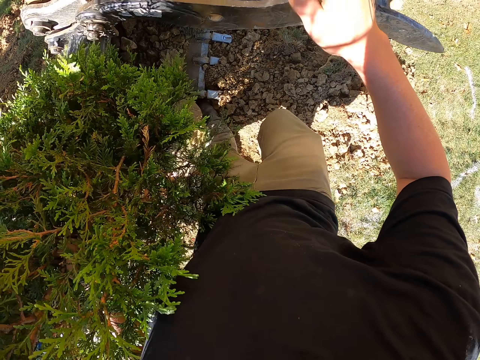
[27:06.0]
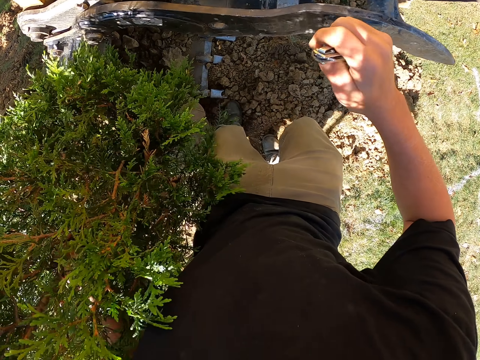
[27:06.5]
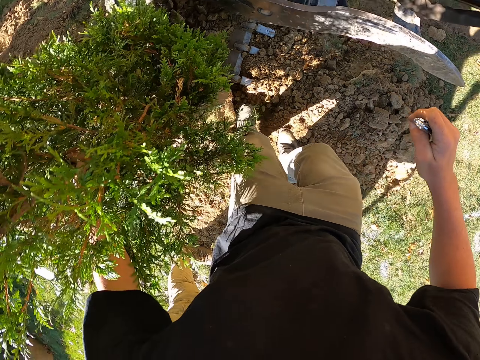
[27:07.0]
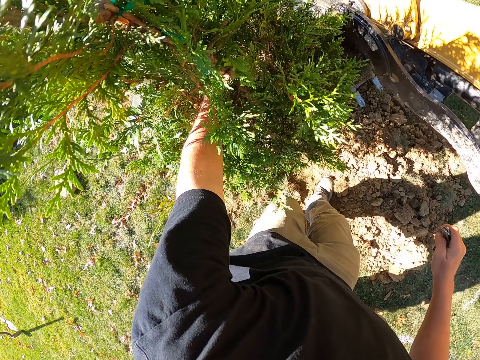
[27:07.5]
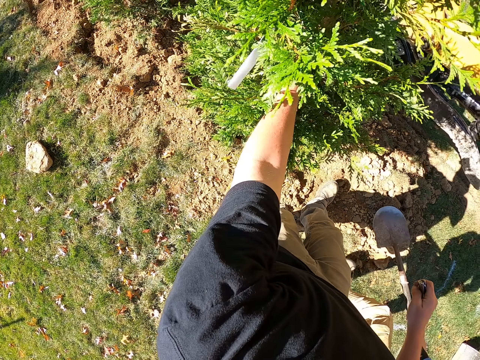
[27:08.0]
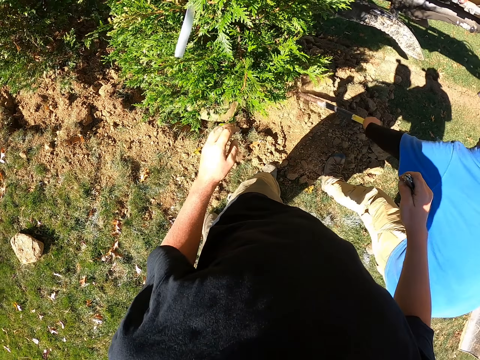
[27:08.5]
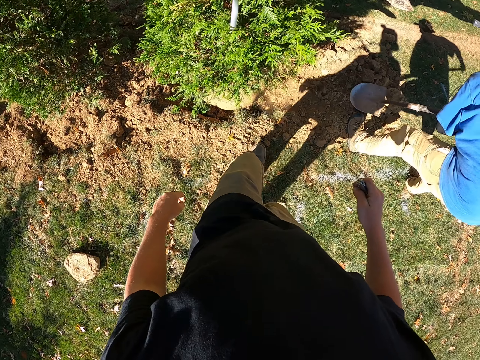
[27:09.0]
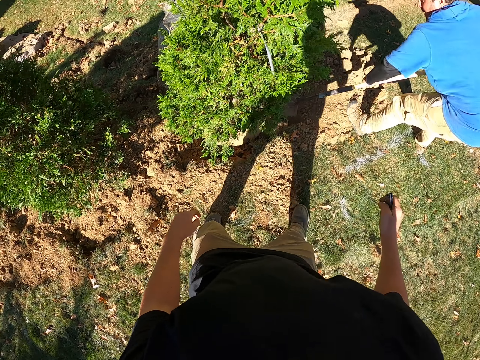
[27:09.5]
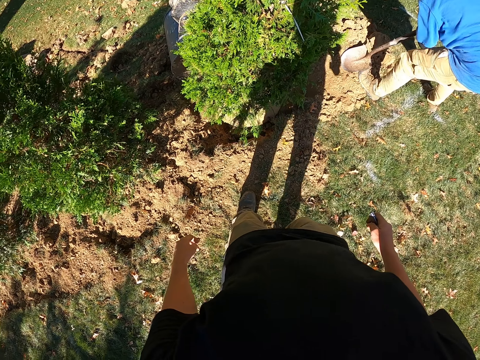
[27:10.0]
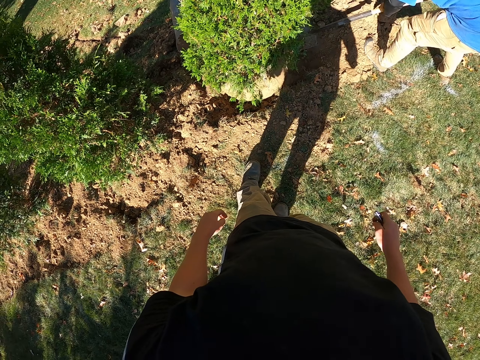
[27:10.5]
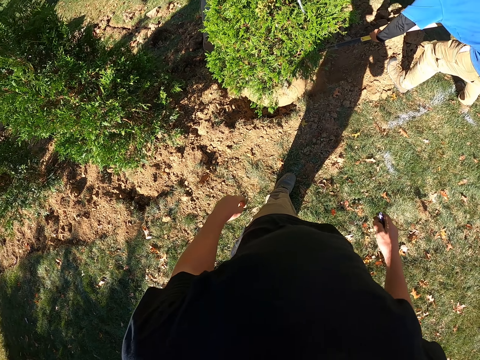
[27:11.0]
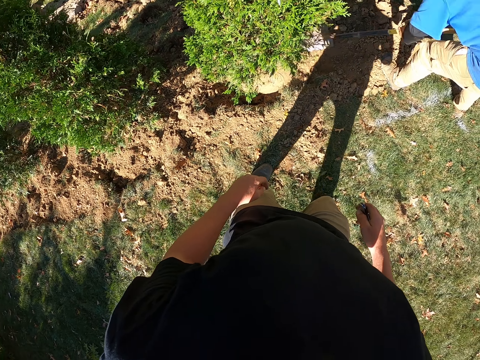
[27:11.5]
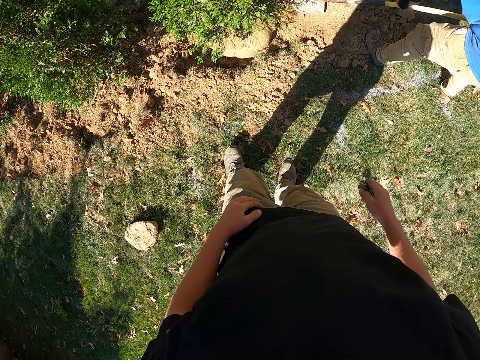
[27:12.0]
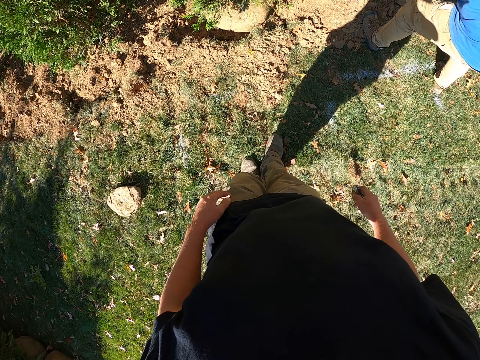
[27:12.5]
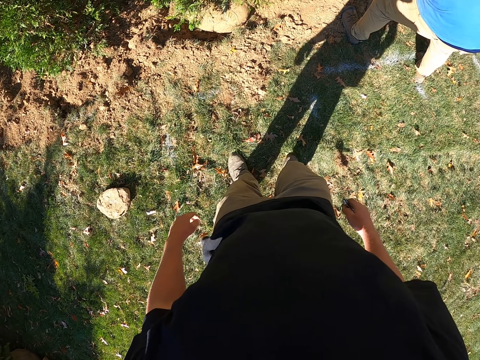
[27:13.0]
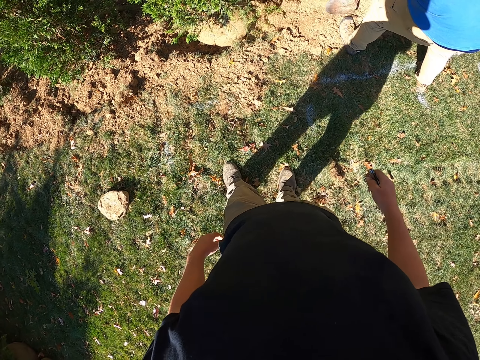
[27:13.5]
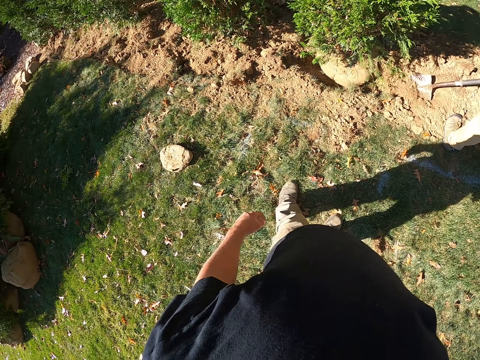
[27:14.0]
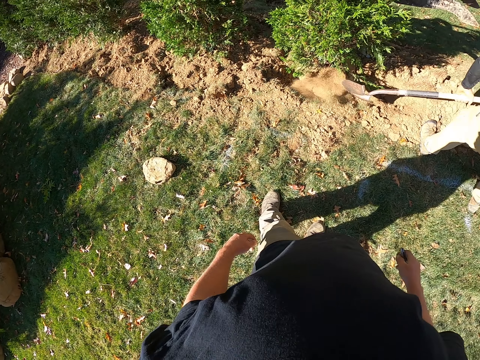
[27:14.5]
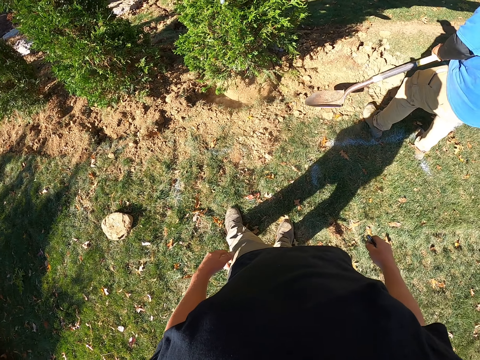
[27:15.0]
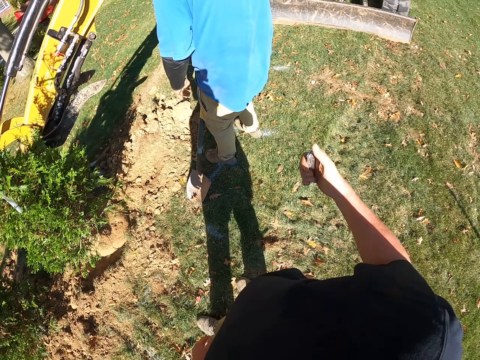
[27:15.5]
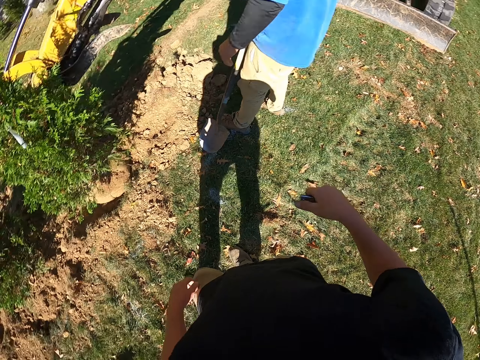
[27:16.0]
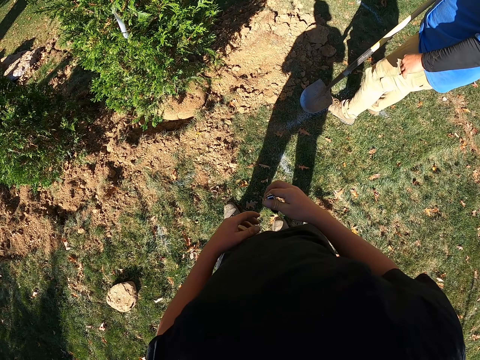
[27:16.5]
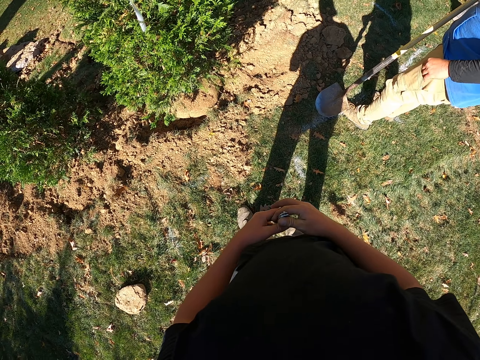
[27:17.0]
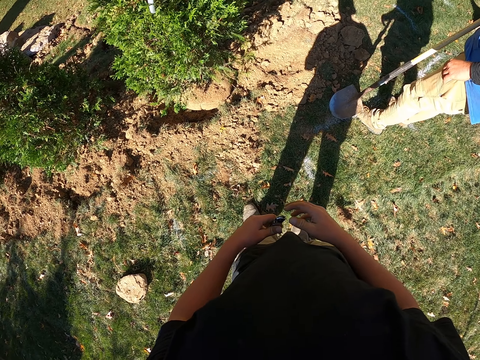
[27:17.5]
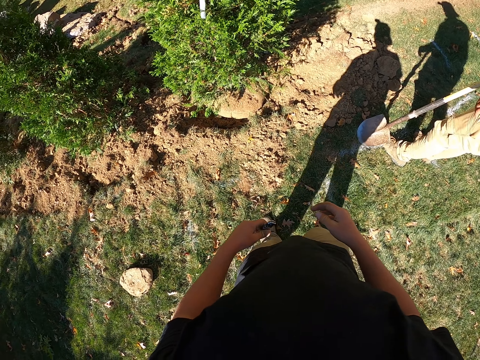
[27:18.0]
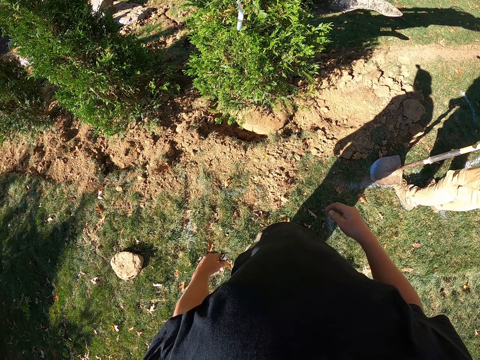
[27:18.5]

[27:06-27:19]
The camera wearer moves a hand up. They move the hand down. They move the hand from the tree. A man scoops the soil. The camera wearer moves back. They look around. They raise the right hand.

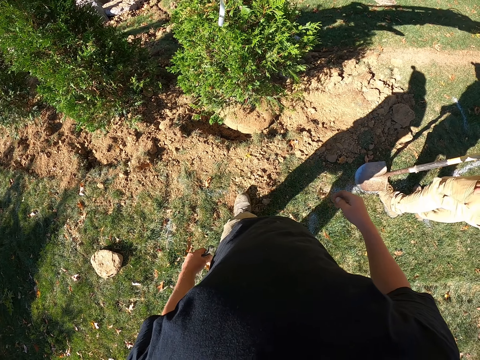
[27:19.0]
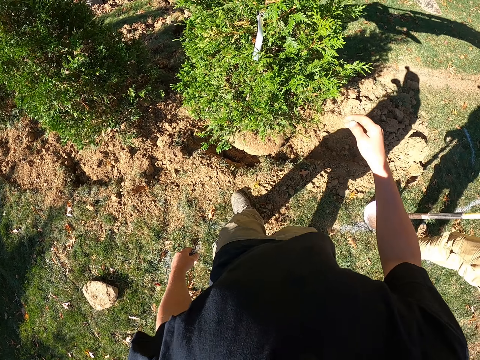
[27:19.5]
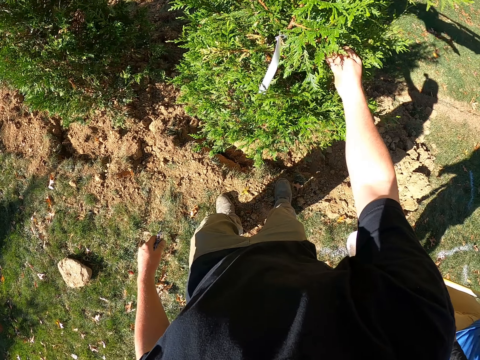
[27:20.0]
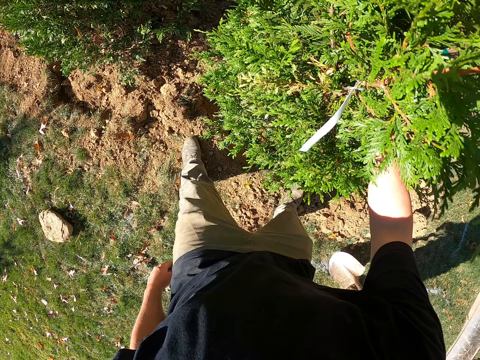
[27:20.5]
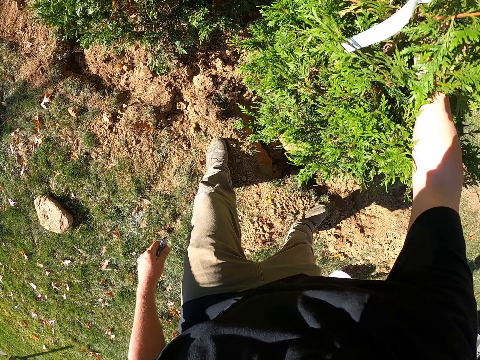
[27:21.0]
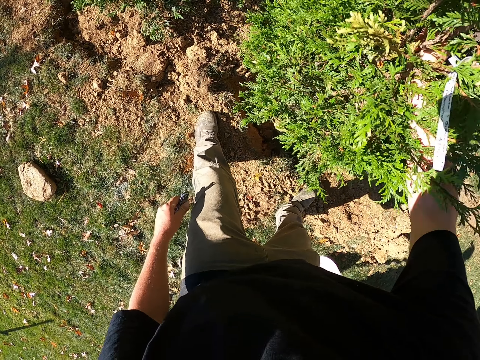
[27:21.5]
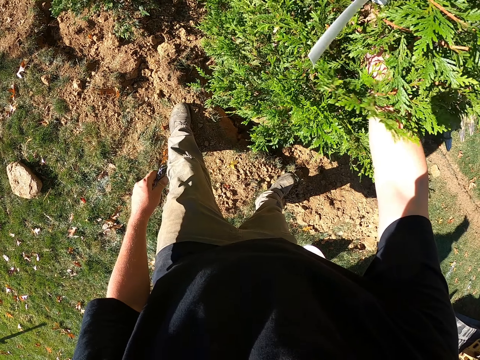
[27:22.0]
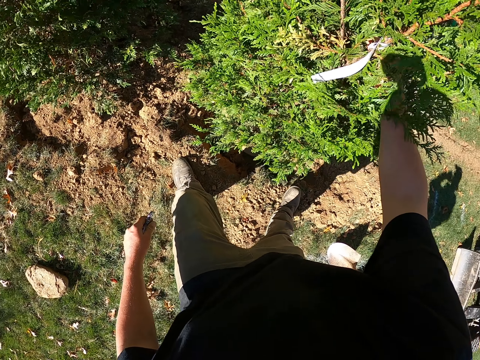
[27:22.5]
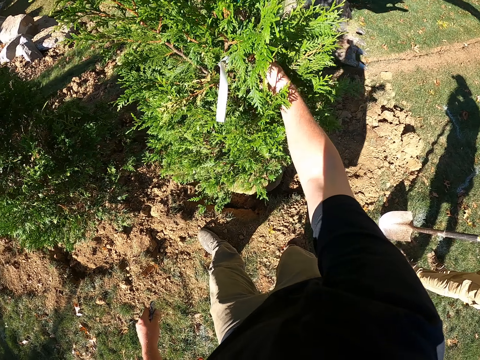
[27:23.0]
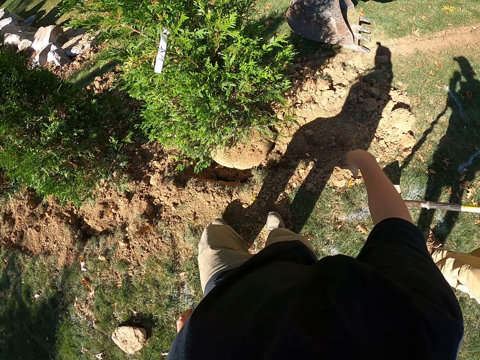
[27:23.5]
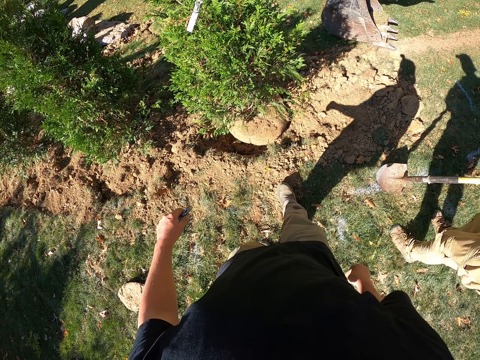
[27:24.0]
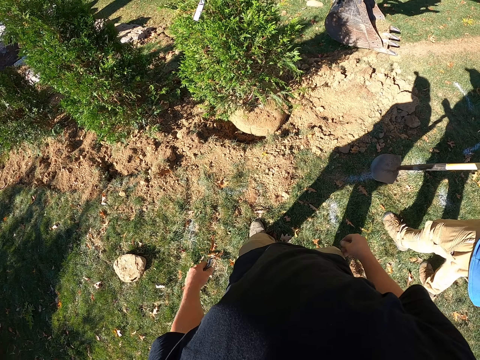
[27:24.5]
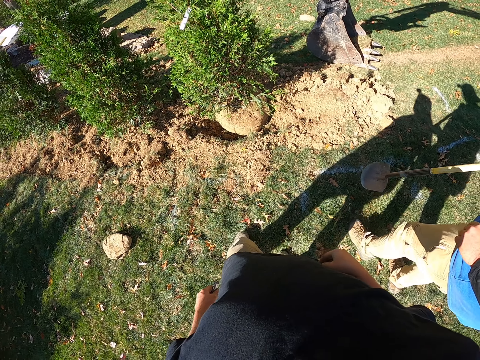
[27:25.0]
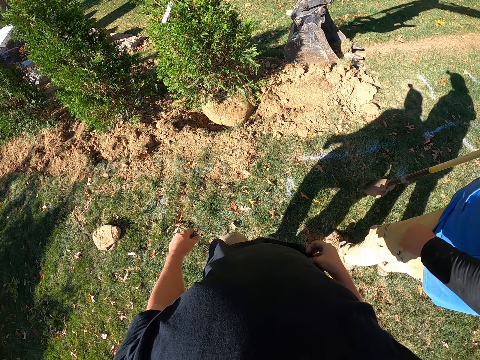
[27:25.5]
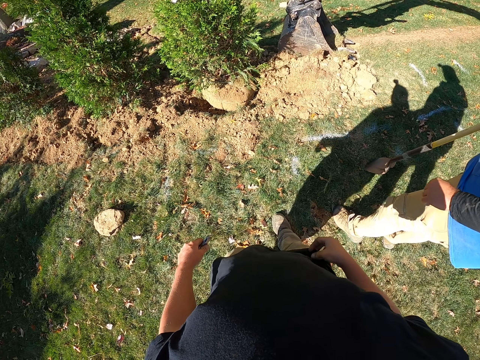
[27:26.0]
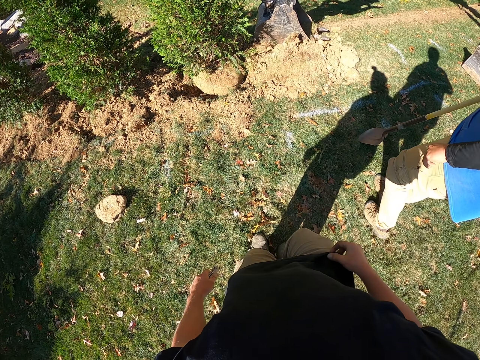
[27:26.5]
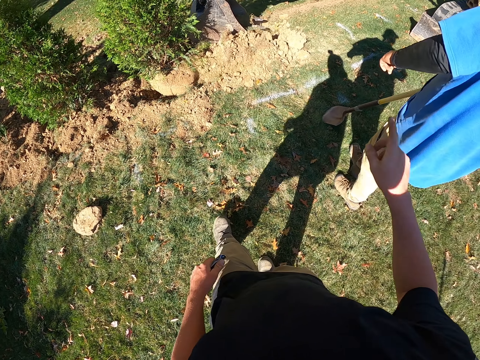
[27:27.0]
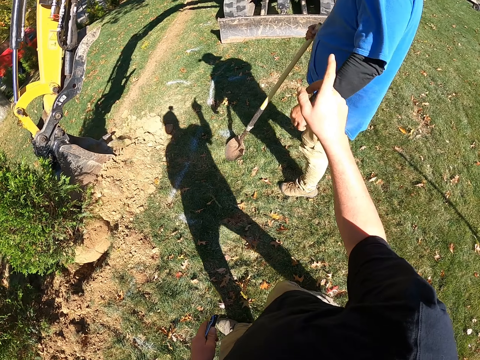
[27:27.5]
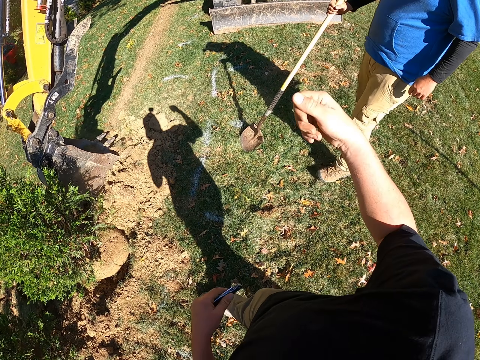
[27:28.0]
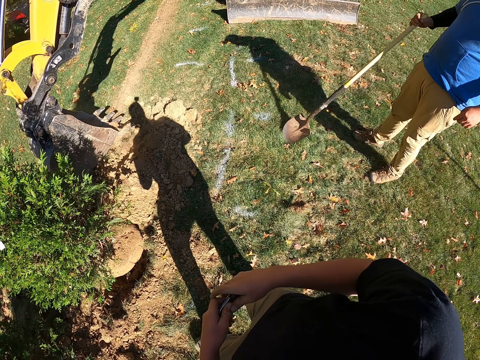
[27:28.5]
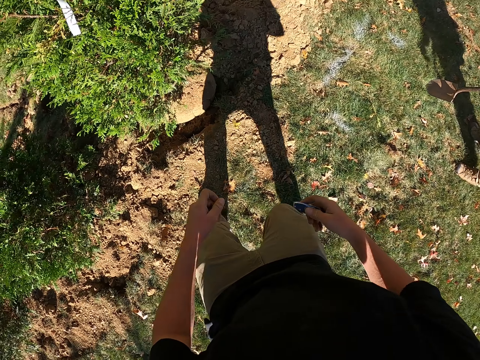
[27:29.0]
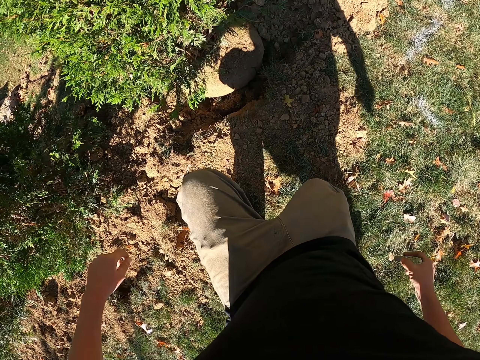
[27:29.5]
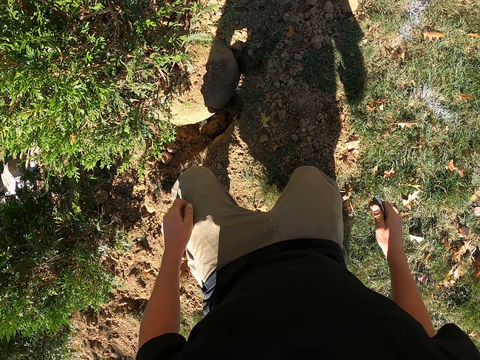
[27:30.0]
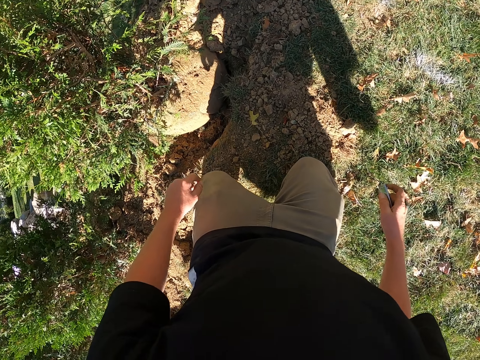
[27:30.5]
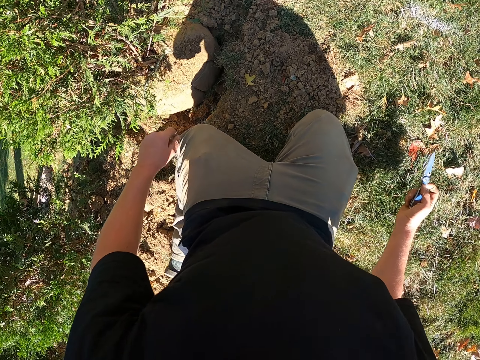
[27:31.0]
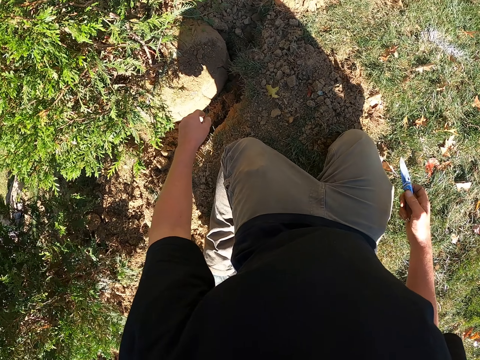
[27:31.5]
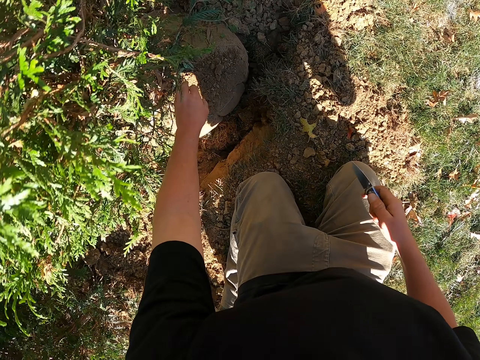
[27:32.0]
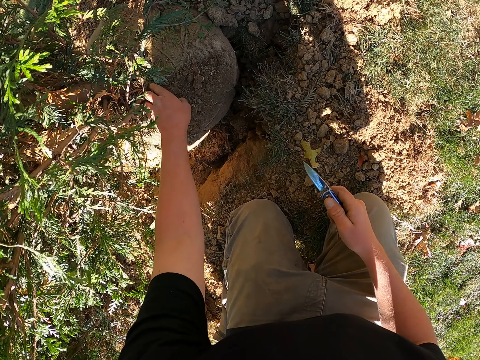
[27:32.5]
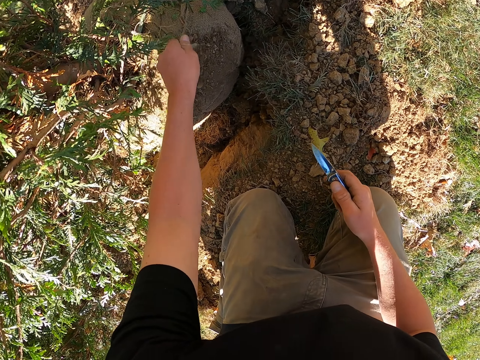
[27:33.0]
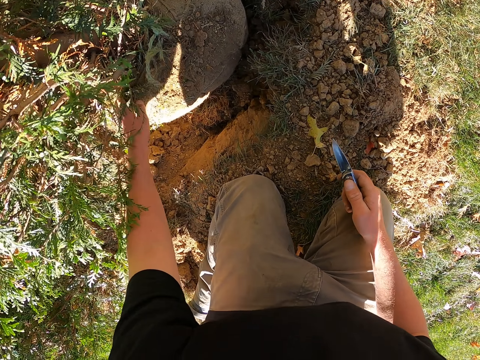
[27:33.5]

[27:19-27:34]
The camera wearer touches the flower. They shake the tree with the right hand. They step back. They talk to a man while raising the right hand. They kneel on the ground.
